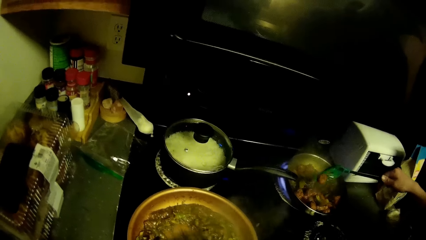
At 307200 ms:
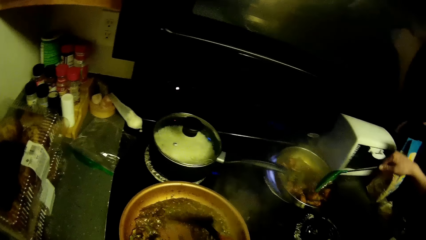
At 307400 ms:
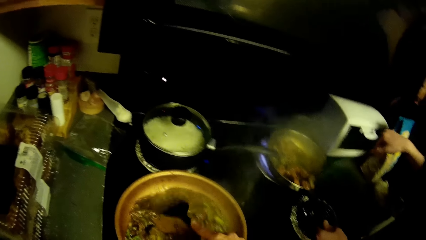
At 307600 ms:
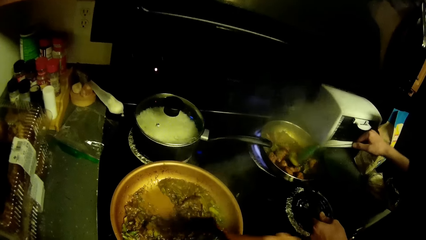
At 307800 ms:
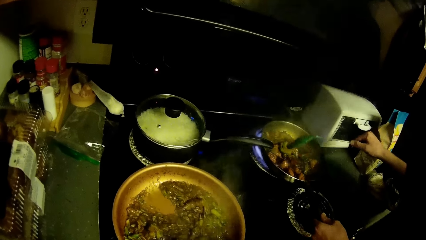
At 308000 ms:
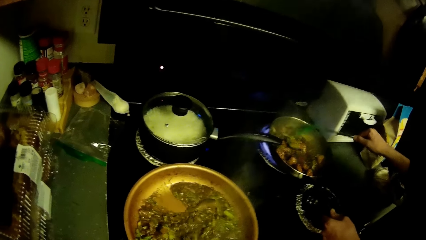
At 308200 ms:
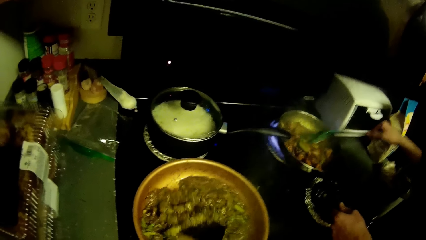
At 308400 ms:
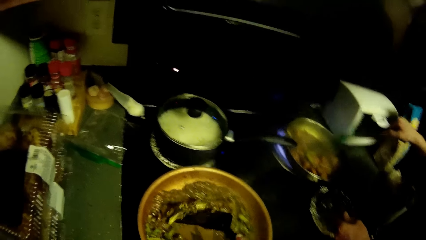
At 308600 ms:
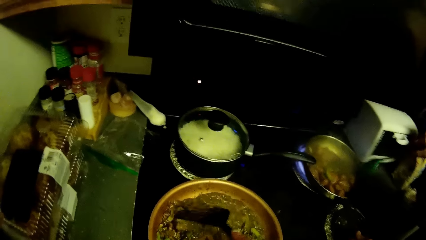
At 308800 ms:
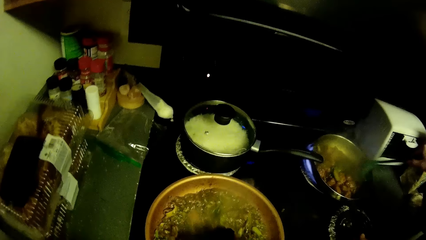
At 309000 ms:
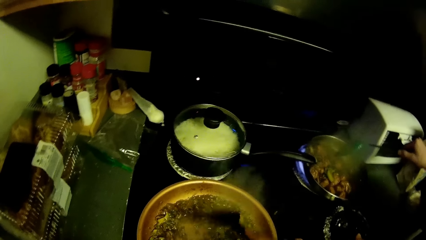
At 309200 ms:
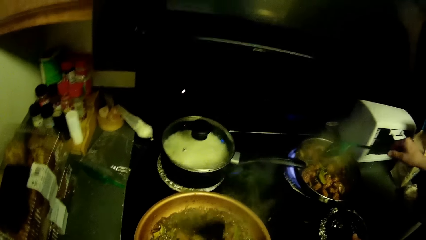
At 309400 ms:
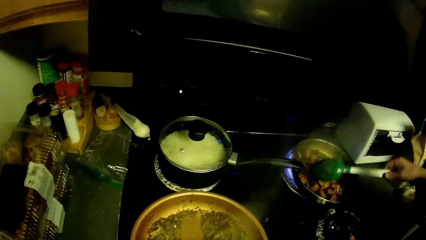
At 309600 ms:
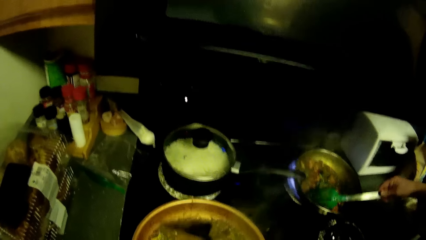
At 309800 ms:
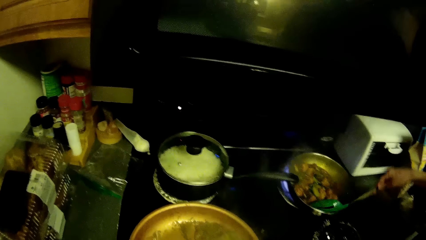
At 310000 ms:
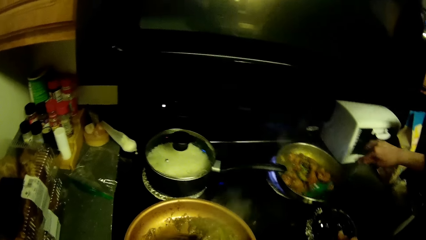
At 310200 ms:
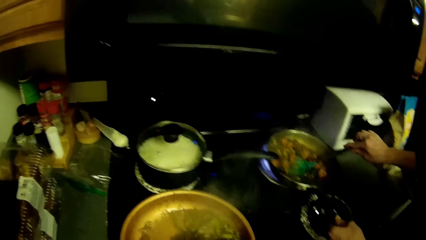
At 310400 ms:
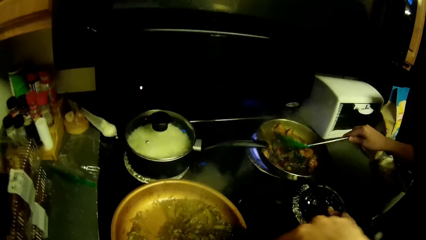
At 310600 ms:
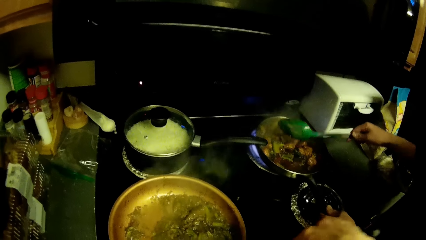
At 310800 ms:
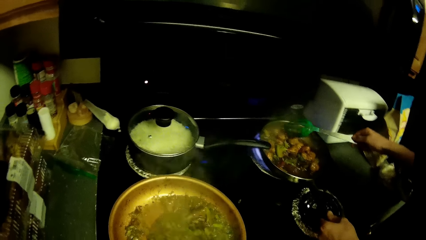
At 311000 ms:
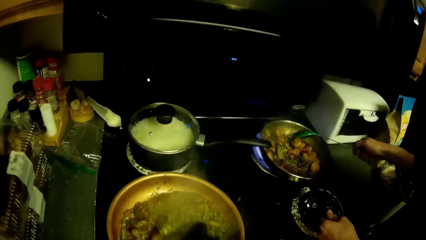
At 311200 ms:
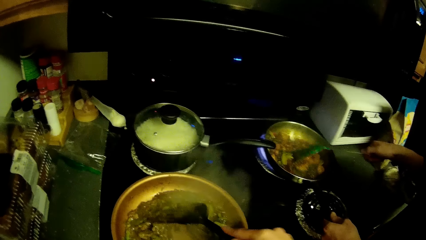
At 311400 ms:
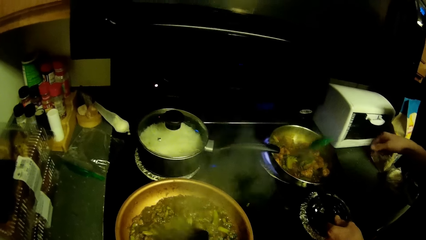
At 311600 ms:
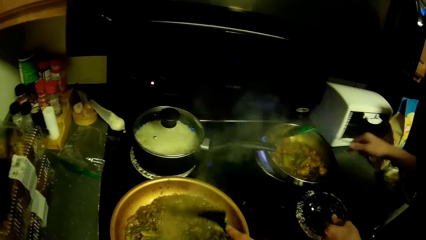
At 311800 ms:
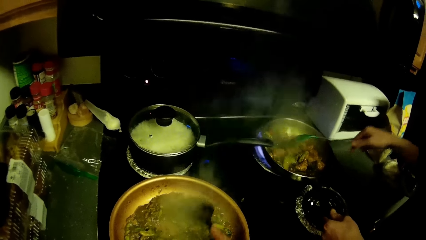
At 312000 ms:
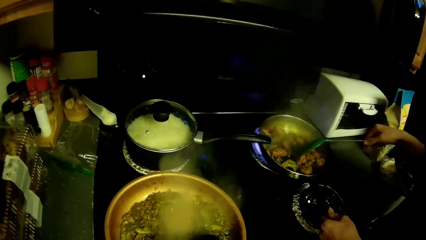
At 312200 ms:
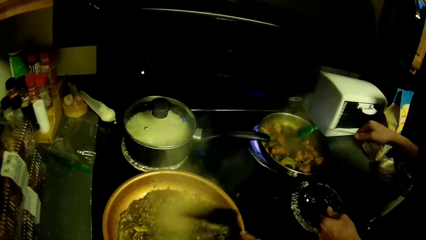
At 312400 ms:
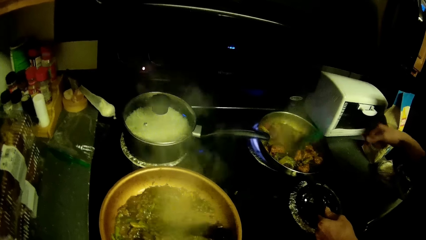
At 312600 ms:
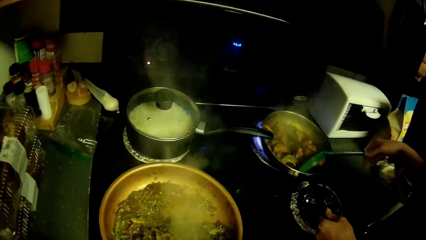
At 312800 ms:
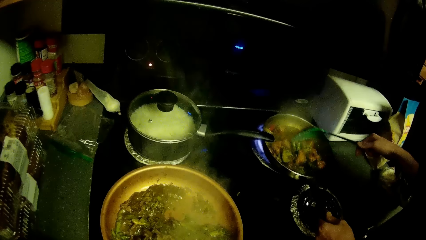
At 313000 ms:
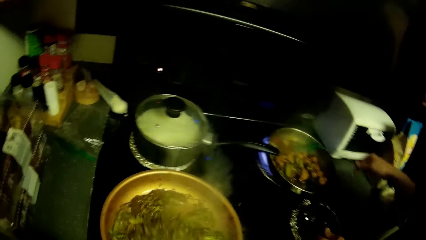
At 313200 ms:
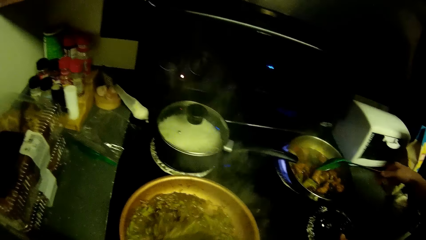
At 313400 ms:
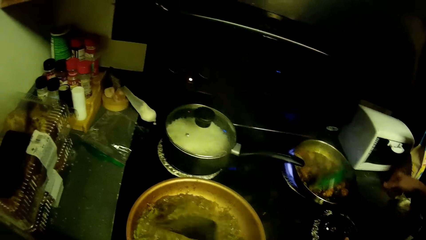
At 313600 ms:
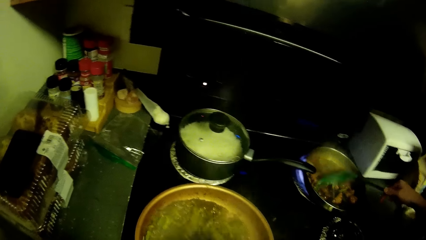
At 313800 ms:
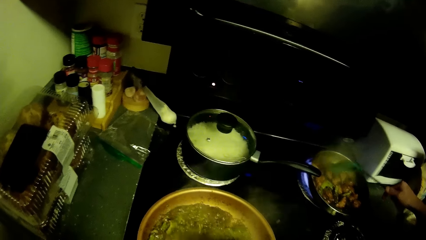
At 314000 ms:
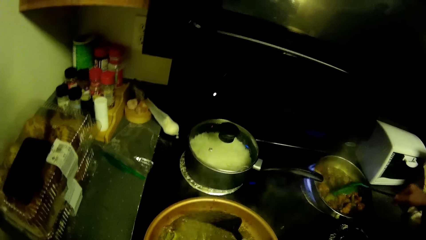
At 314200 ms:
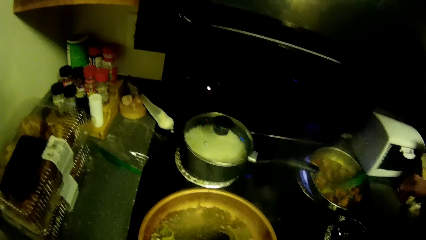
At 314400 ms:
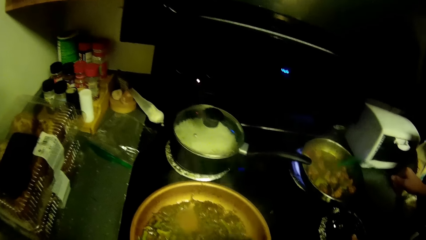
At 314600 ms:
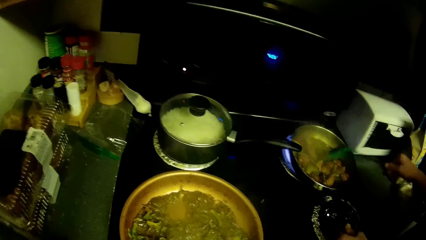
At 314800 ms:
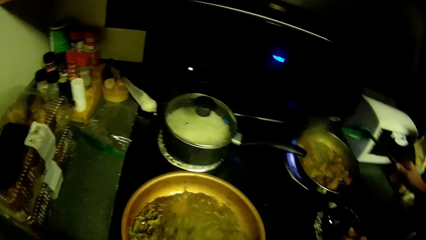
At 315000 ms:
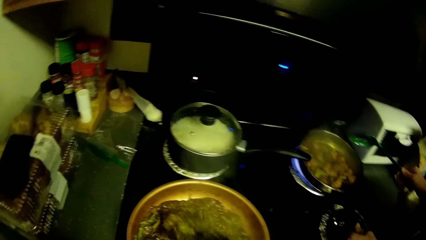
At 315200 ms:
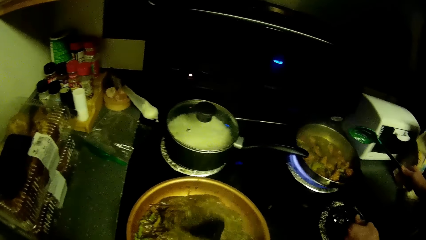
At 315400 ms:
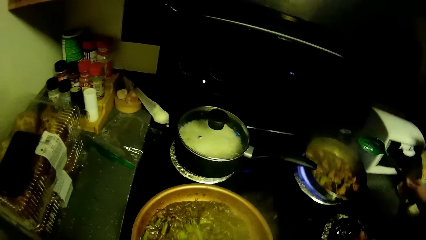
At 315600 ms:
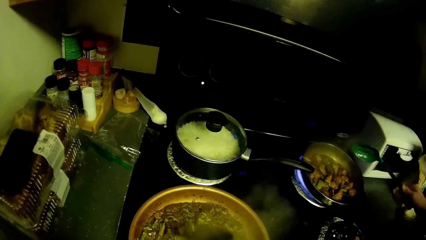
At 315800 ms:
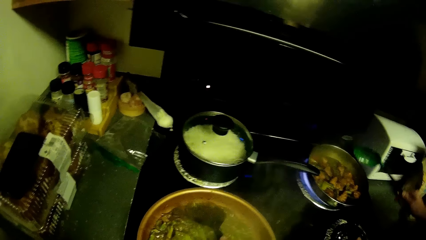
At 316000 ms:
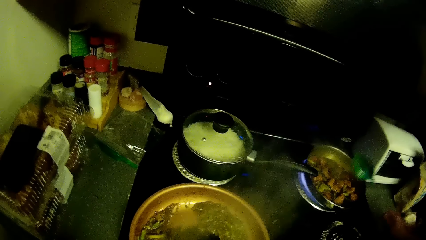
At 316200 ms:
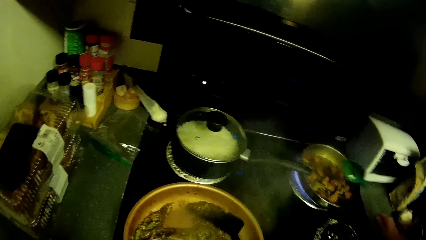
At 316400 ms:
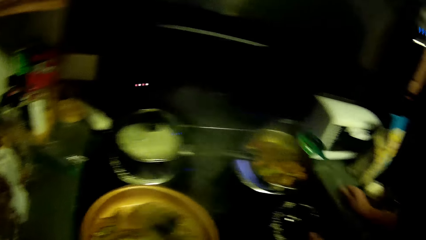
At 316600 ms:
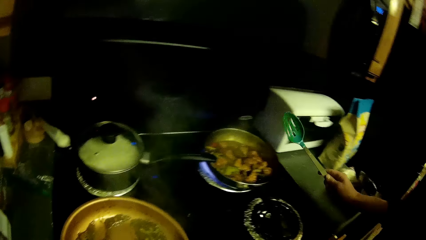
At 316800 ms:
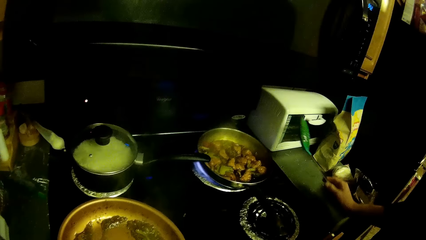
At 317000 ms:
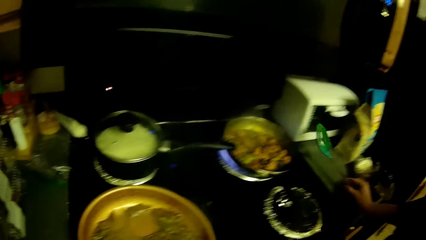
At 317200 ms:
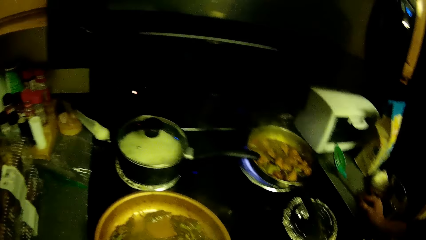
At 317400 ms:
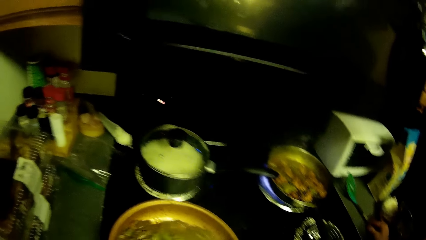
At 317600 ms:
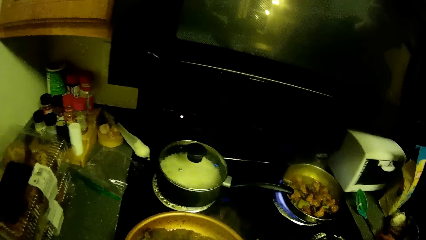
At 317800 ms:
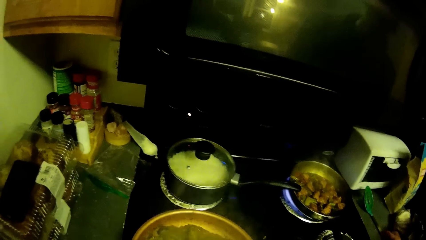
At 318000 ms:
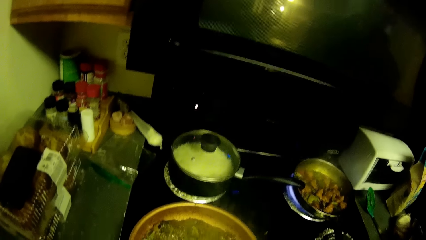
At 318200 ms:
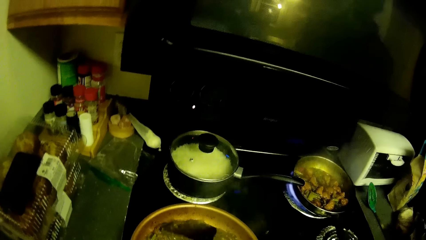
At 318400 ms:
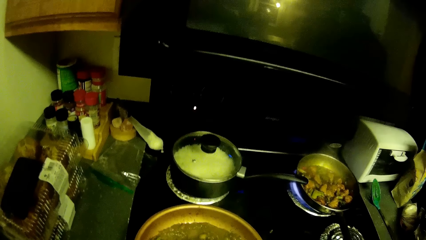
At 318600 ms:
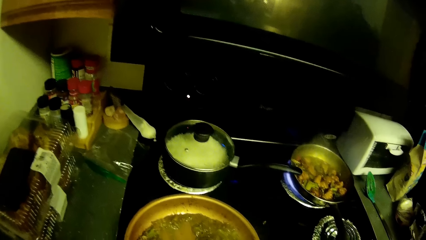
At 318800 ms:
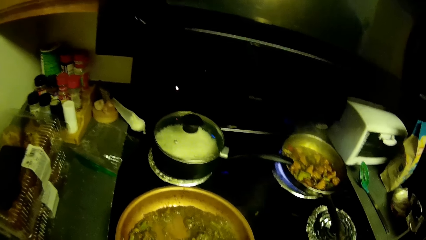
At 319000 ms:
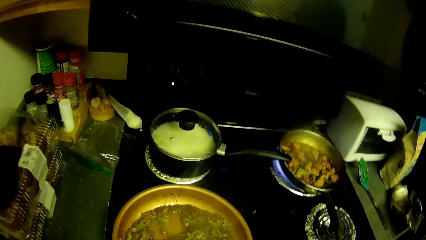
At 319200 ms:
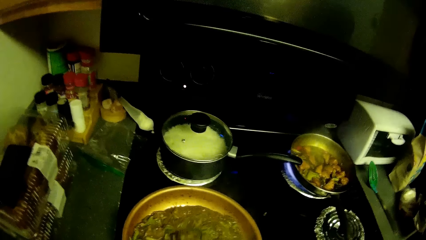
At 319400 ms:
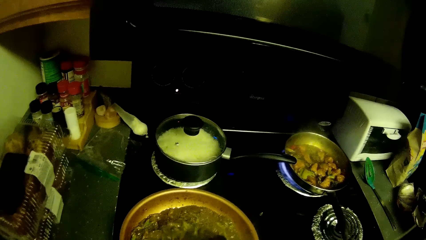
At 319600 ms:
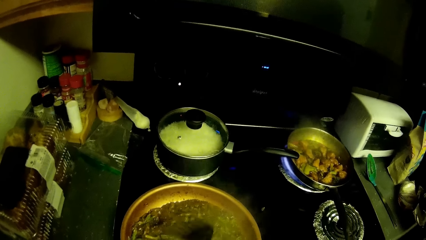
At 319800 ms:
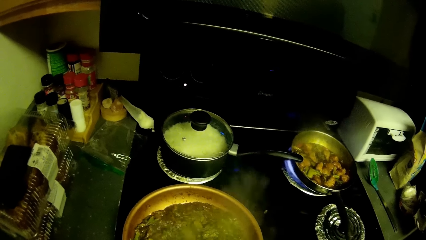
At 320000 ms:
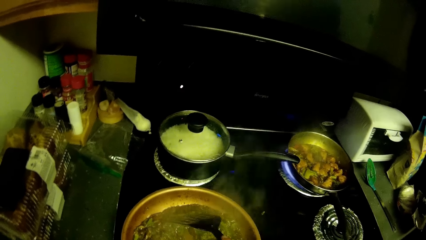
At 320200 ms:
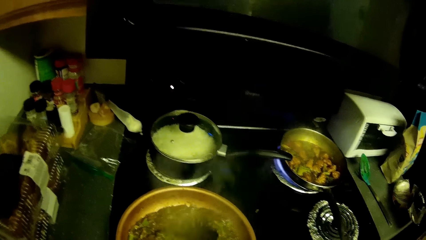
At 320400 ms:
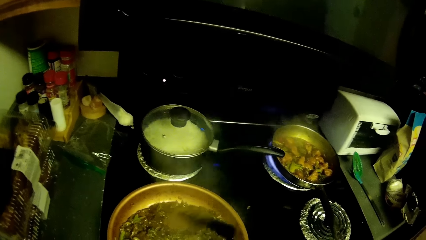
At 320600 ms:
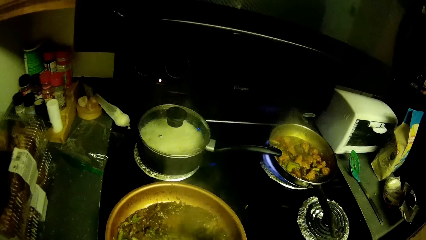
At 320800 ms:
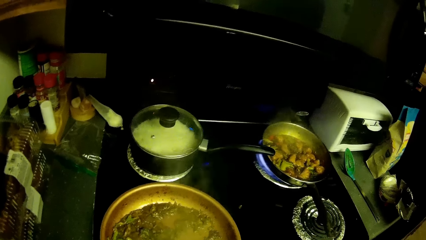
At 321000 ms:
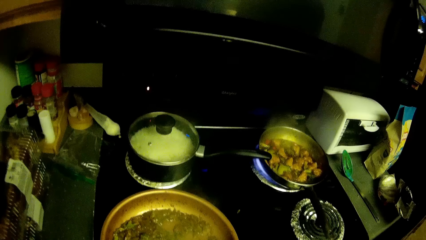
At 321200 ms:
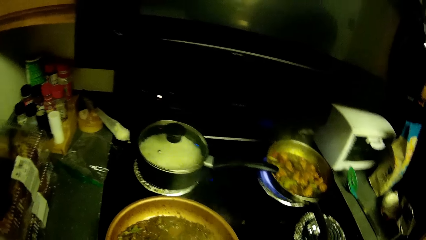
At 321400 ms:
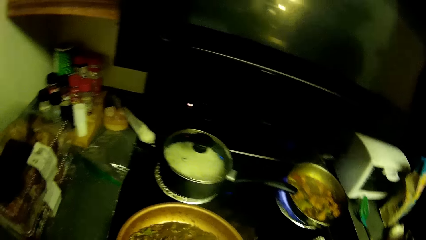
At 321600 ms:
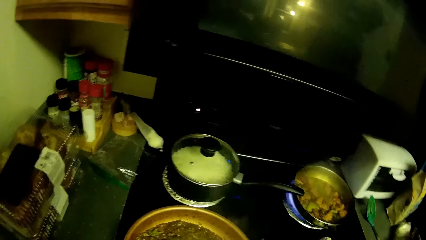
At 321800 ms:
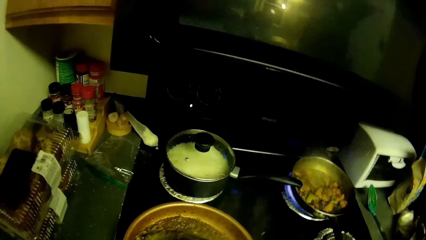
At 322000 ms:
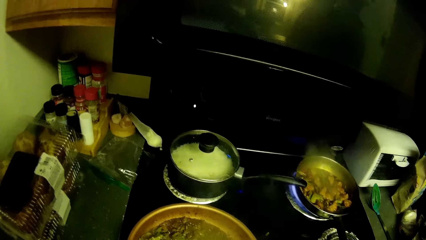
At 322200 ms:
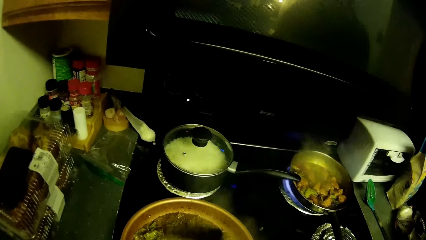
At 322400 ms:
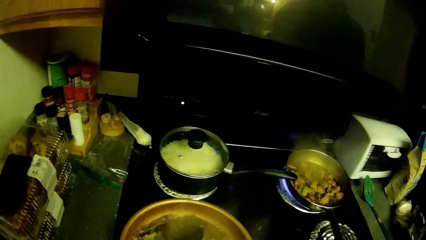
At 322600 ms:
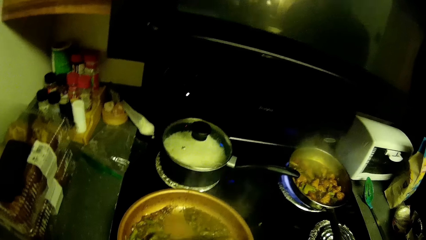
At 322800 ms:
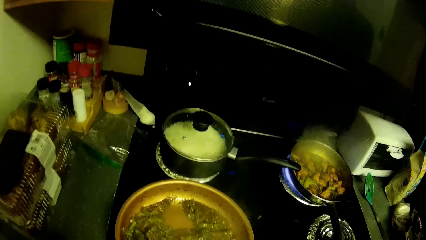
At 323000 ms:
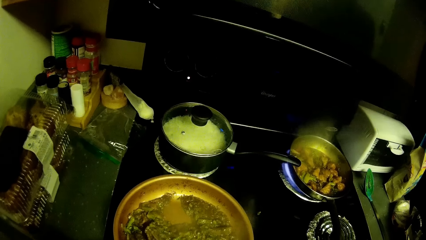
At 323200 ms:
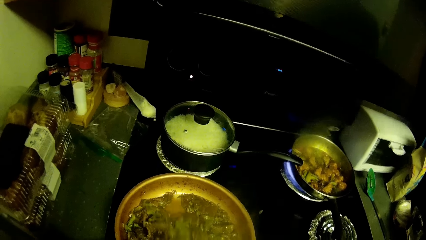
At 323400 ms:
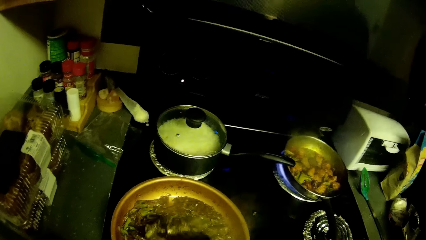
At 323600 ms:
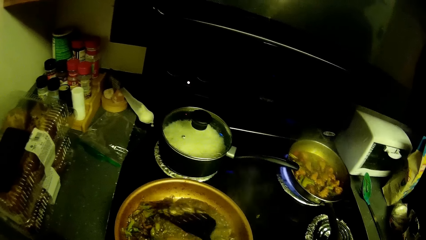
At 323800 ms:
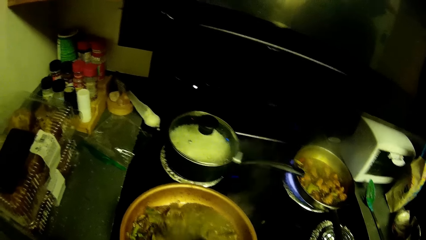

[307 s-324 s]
The camera wearer stirs stew with a spoon. A man shakes a spoon on a pot. The man puts the spoon on a counter top. The camera wearer stirs the stew with the spoon.
